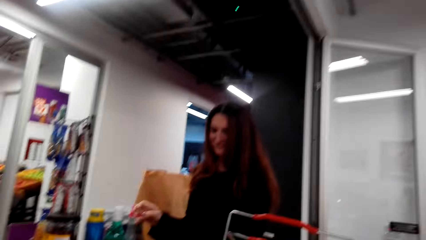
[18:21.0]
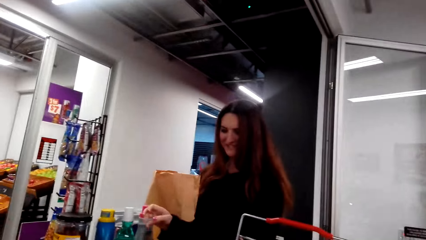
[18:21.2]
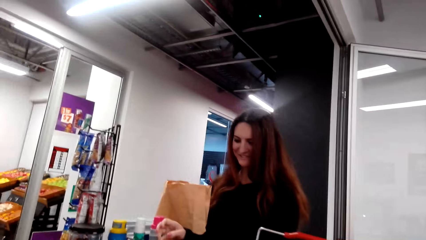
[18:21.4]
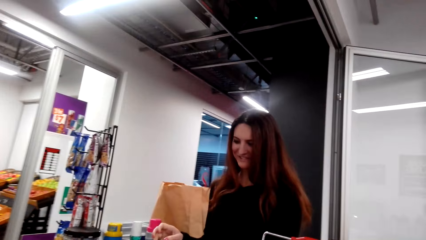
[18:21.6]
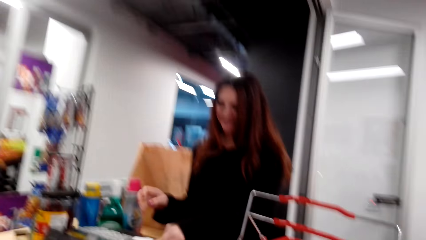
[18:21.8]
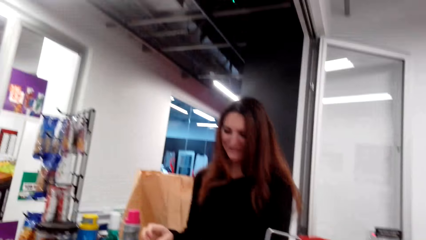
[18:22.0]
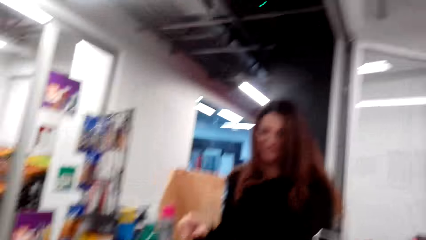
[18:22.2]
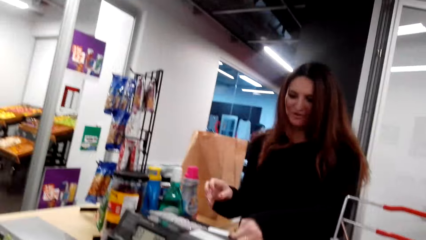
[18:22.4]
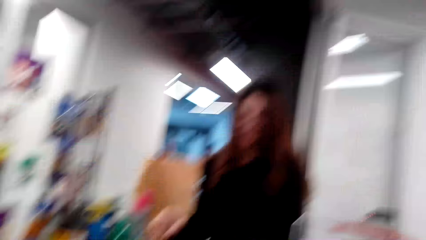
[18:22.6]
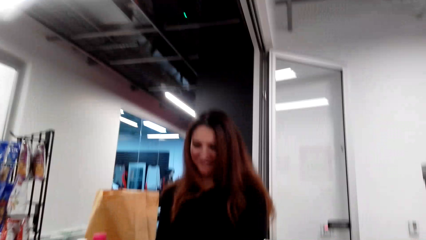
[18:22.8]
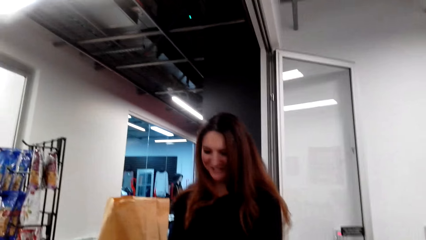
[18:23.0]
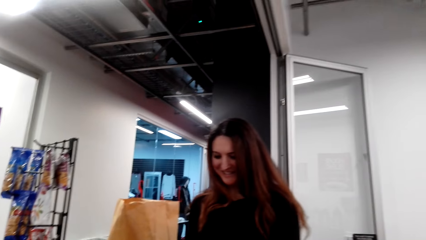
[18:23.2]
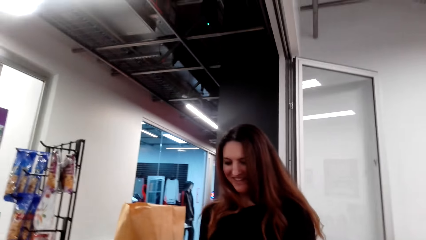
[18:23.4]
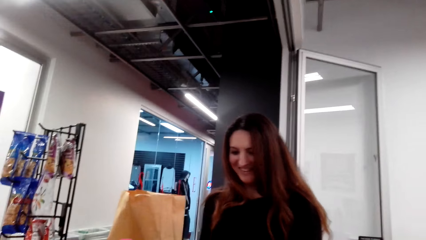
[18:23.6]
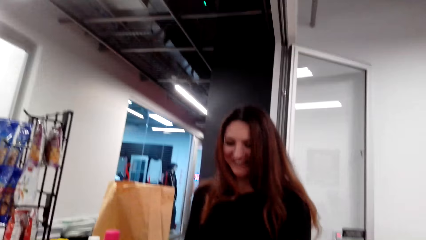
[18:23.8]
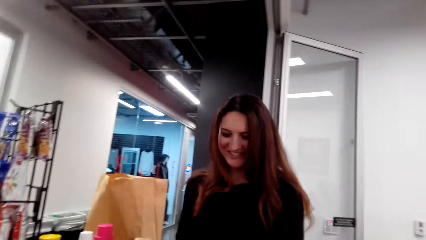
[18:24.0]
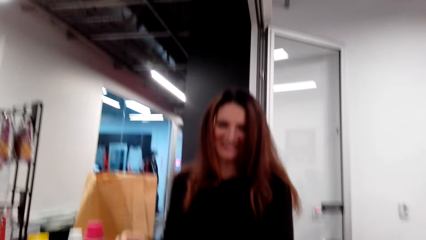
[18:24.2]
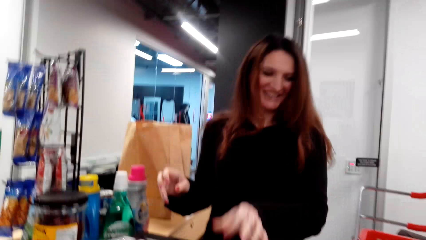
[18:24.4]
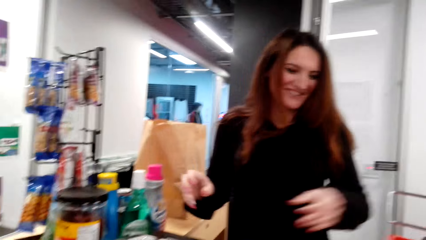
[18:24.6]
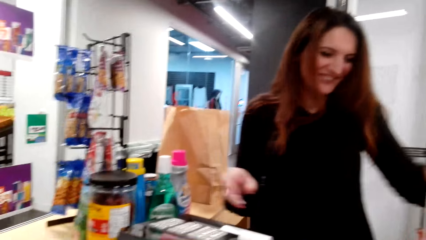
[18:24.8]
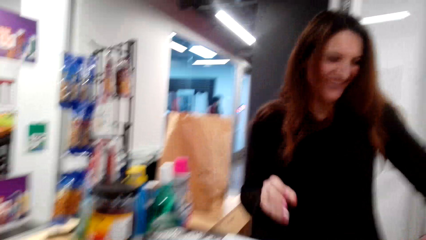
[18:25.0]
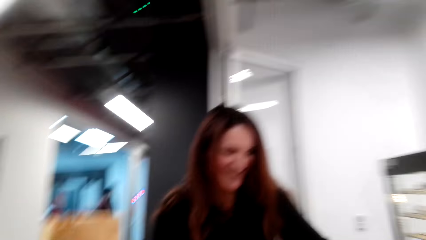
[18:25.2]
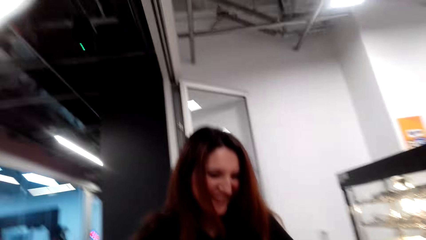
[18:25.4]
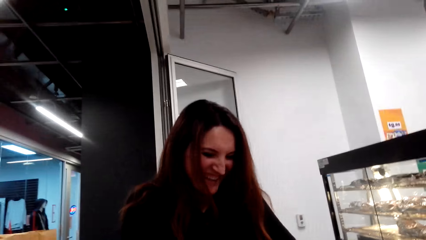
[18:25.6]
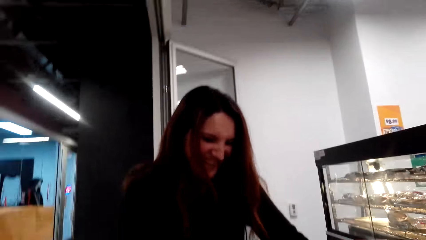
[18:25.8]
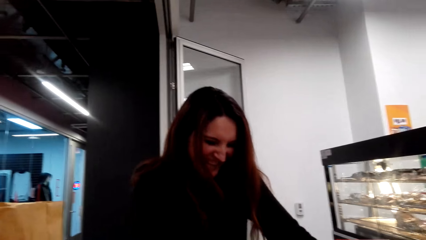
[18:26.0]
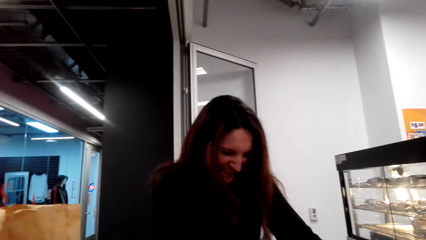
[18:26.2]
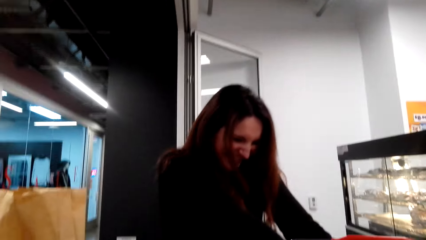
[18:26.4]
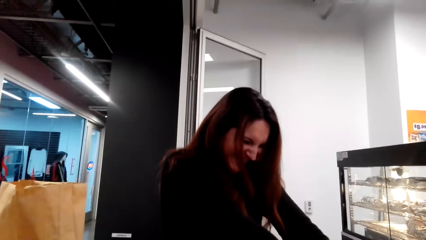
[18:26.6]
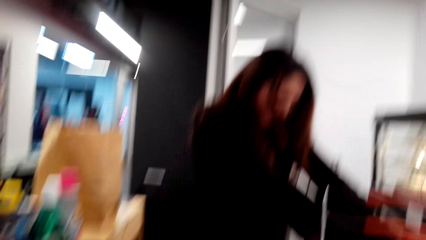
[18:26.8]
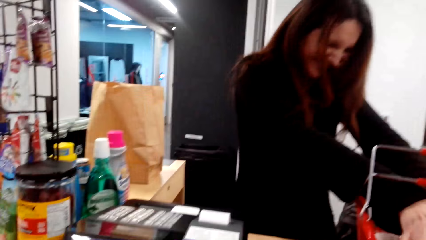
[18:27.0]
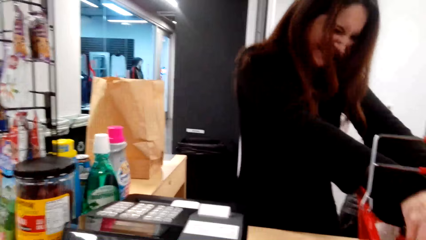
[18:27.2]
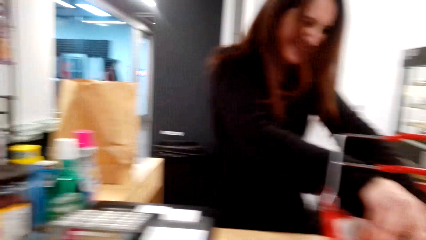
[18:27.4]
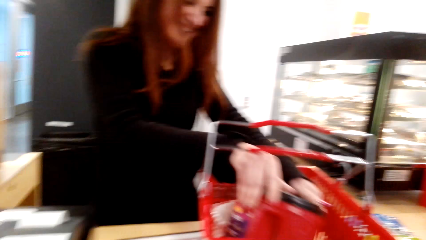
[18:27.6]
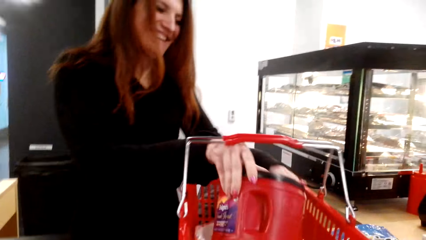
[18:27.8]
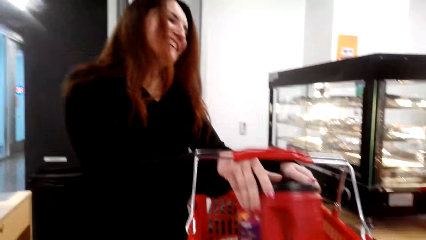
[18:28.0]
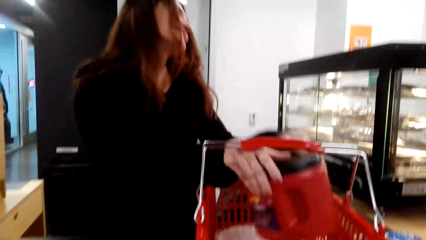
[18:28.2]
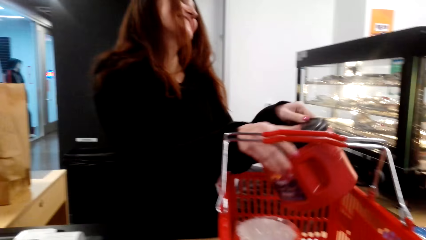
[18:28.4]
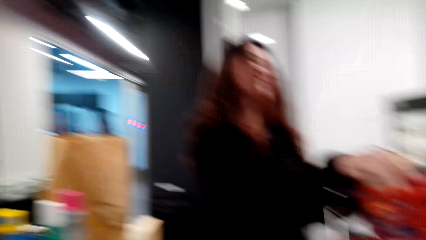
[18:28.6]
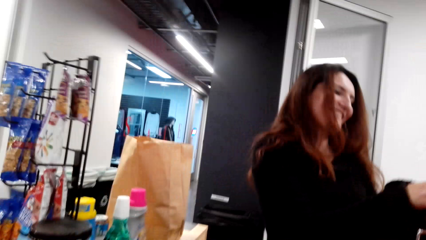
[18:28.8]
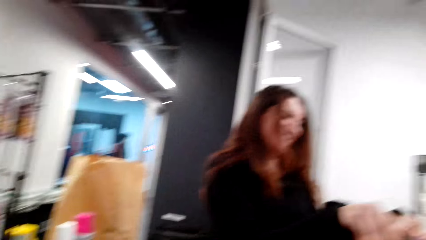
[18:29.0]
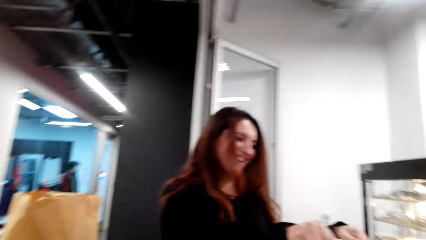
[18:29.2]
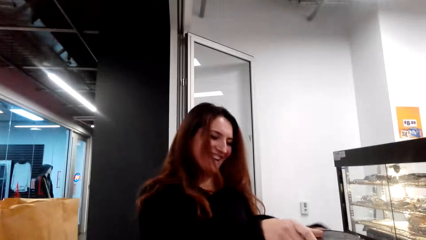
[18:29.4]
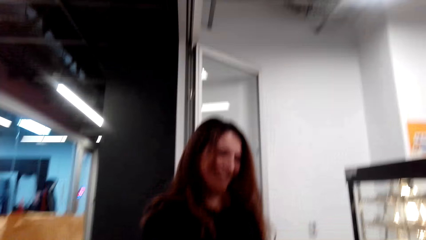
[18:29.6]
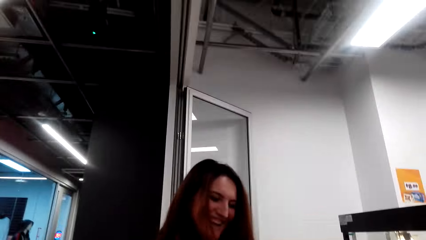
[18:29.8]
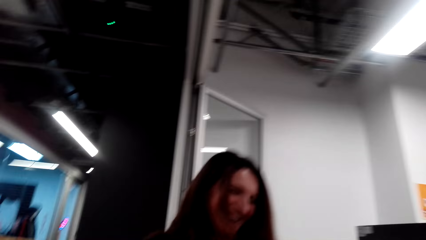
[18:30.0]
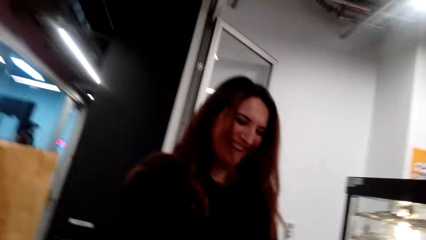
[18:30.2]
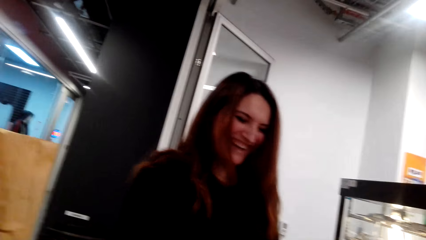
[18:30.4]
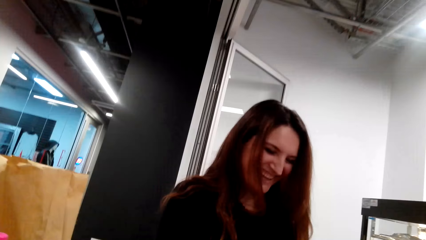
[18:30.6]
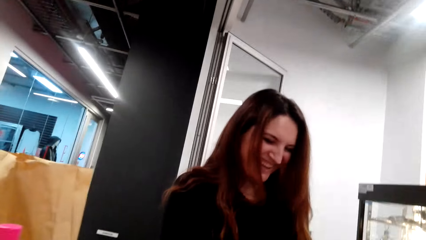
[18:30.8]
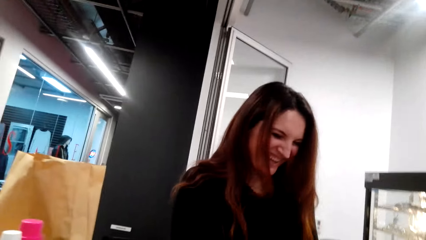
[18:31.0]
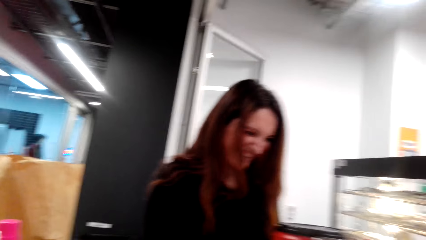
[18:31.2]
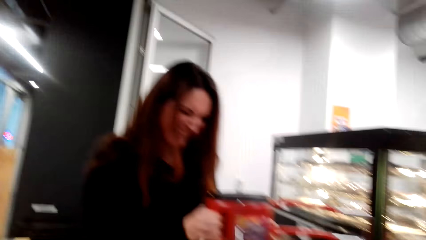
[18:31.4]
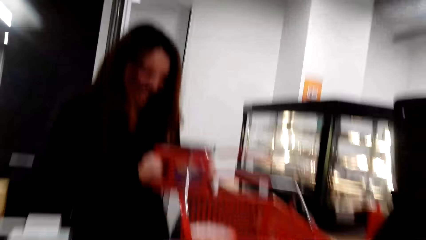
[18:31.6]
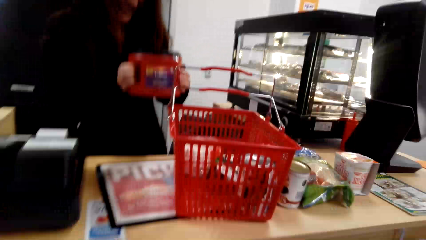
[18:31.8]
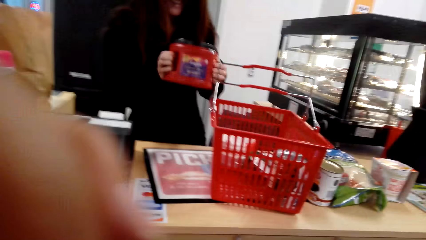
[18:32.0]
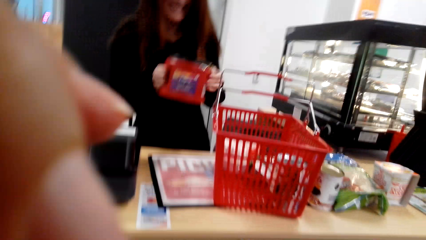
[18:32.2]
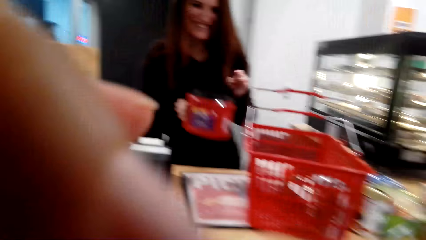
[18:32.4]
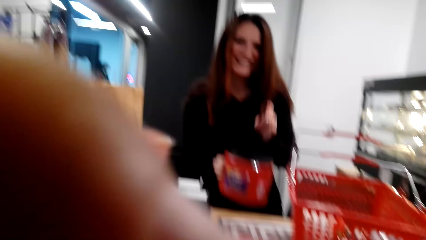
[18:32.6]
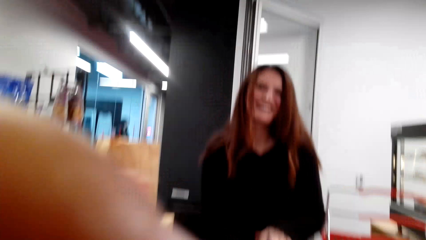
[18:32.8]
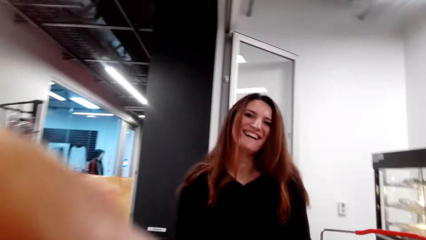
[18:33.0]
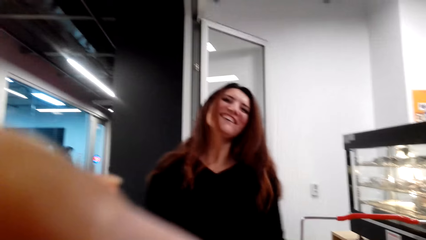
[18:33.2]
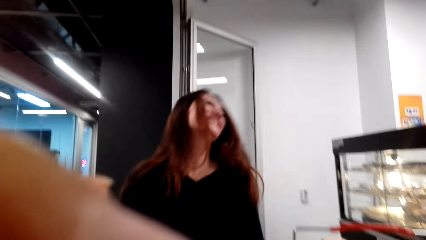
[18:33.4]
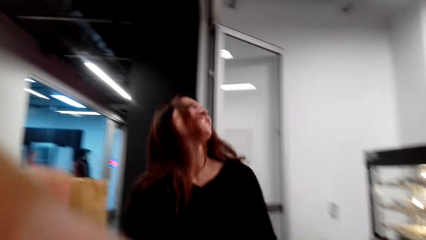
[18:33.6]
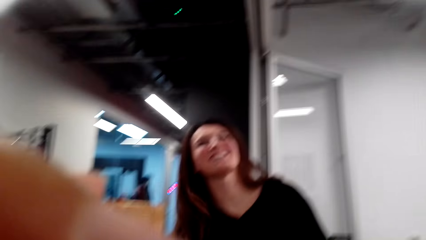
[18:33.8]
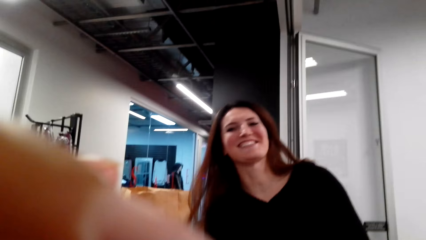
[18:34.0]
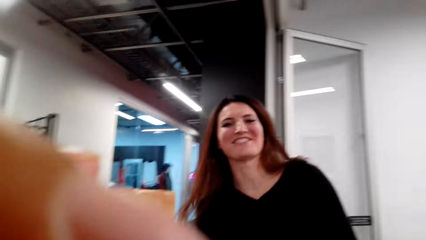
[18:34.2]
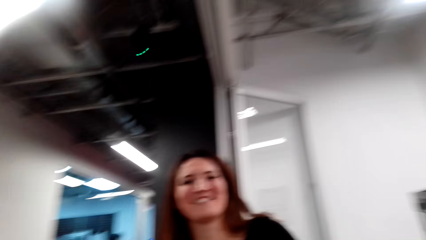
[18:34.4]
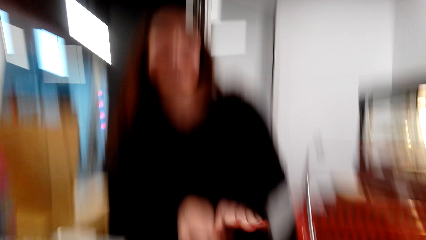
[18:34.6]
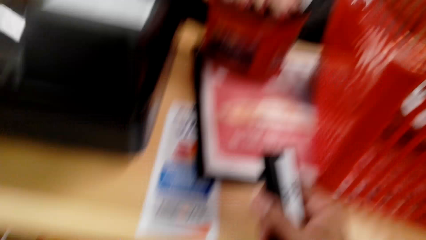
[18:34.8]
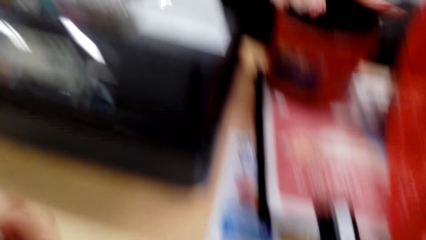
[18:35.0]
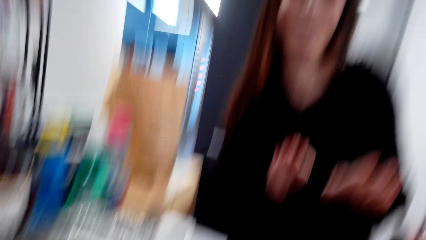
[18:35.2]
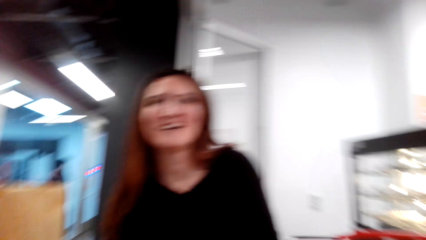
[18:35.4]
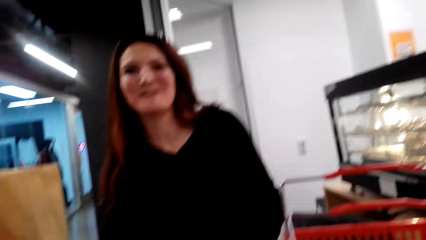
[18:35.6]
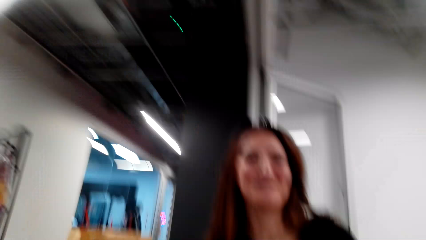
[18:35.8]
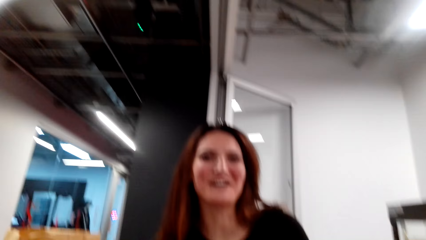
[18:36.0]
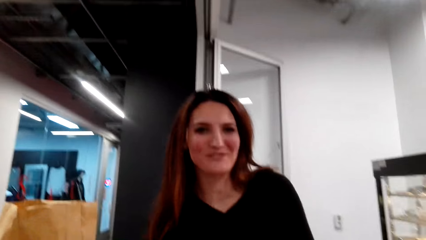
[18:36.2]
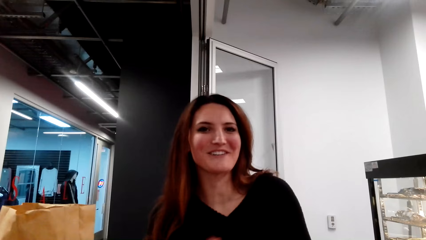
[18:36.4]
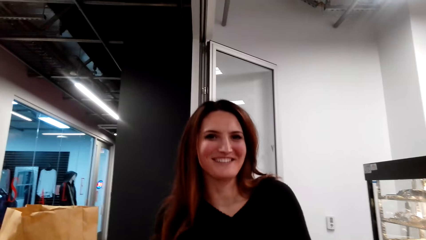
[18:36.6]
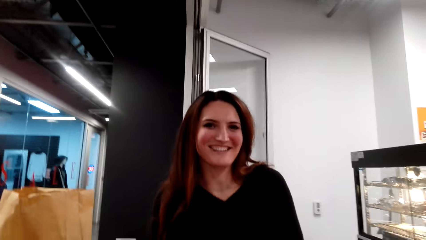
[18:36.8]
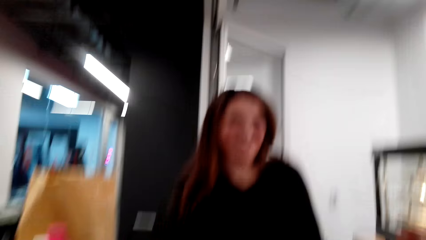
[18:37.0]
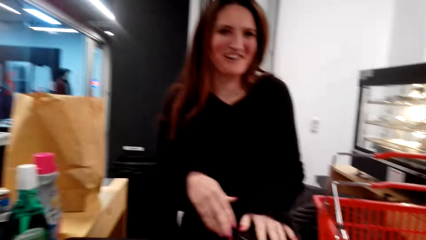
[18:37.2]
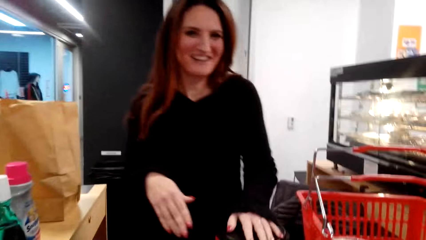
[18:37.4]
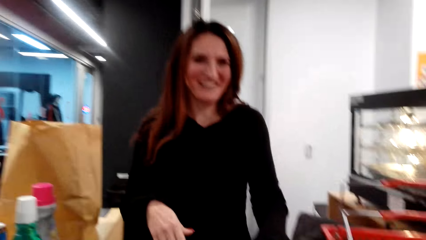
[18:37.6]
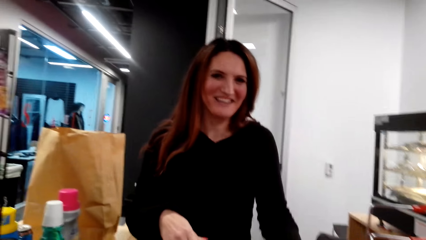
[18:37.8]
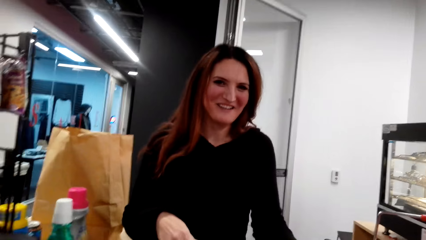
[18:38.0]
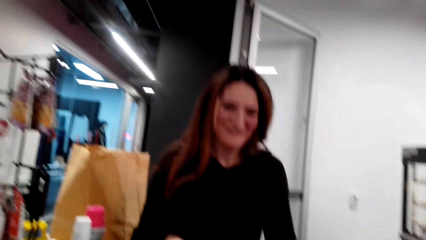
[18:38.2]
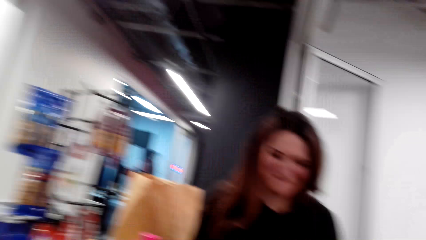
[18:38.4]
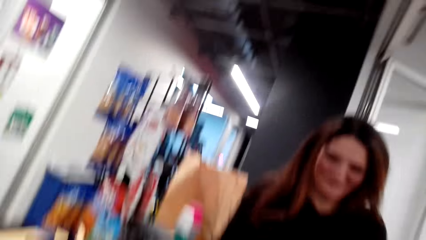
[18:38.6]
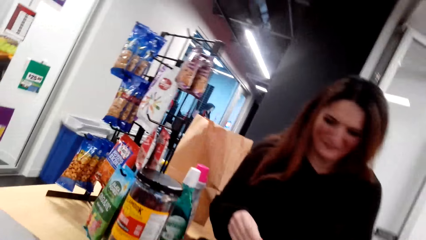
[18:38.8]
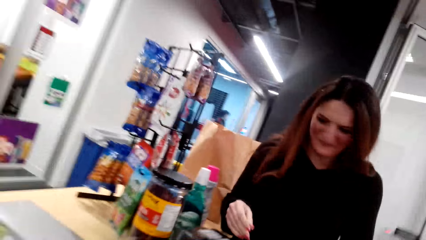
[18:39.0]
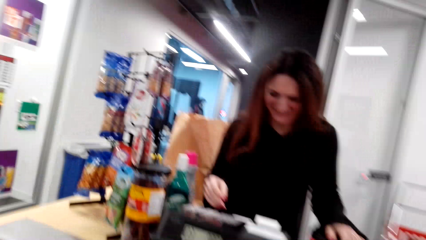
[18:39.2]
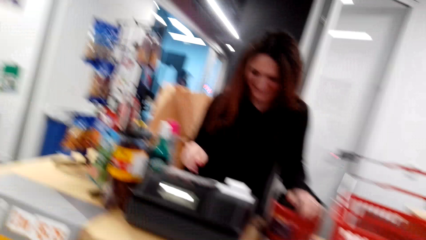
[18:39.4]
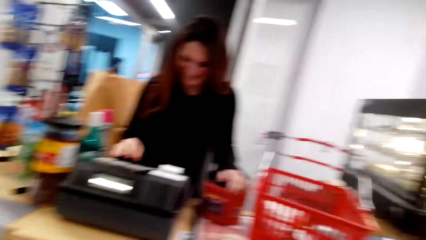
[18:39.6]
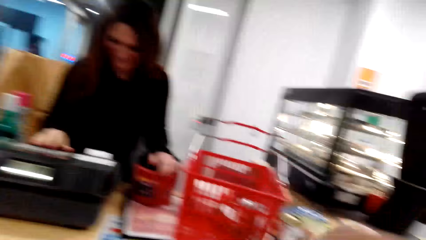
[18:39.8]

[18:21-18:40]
The camera wearer looks at the cashier. The cashier picks up something. The camera wearer moves a hand. The cashier moves a hand. The camera wearer looks around.
